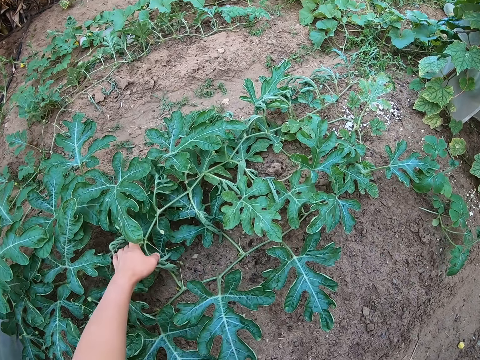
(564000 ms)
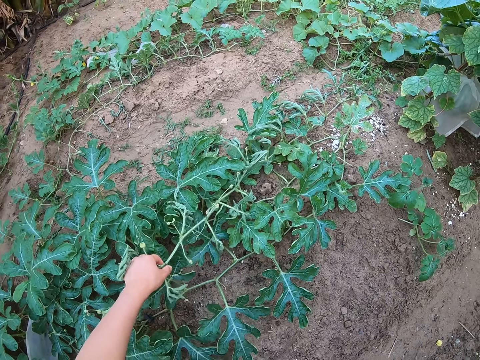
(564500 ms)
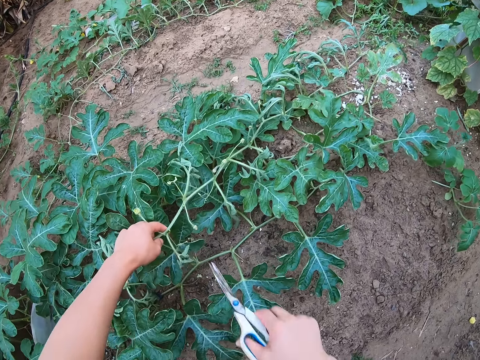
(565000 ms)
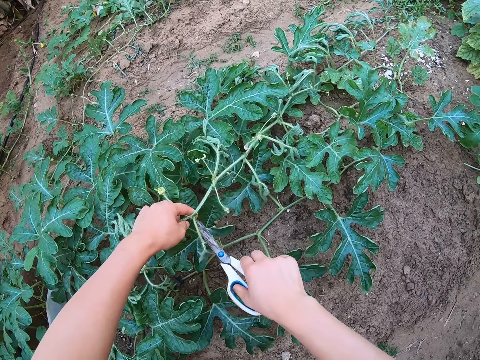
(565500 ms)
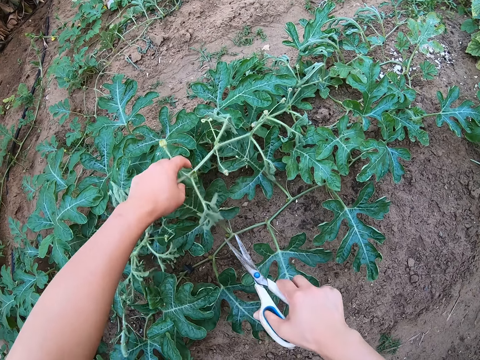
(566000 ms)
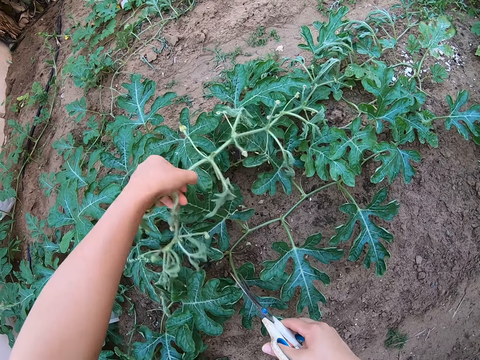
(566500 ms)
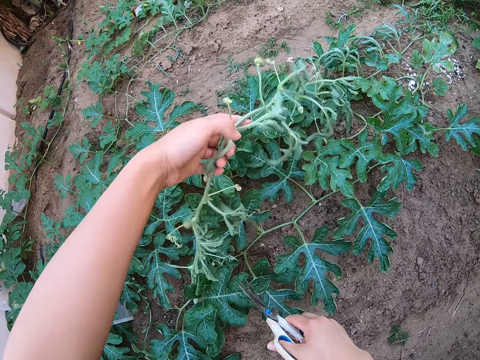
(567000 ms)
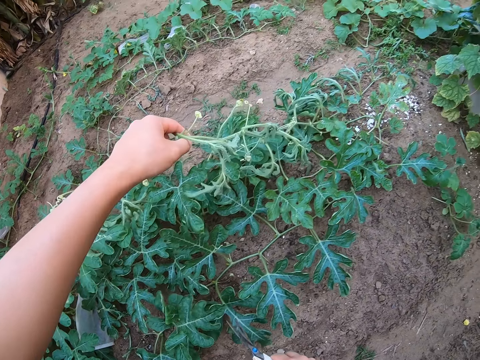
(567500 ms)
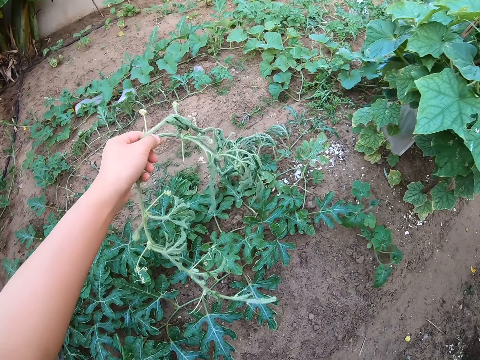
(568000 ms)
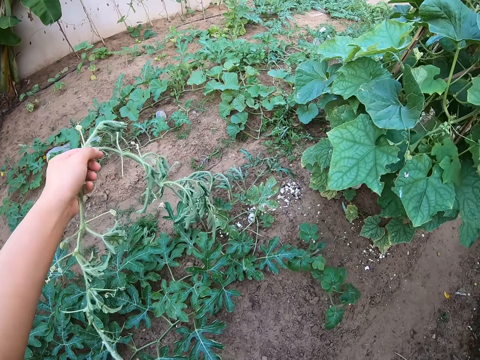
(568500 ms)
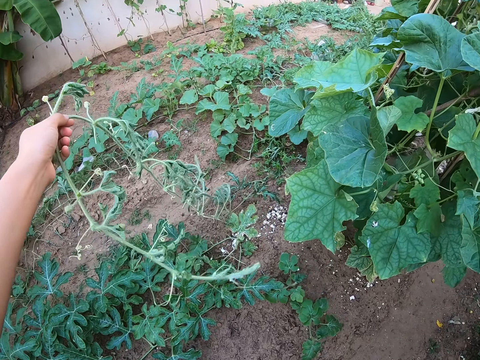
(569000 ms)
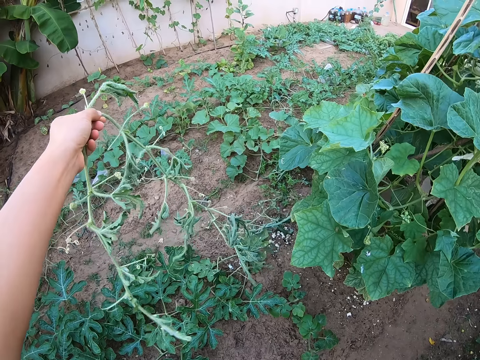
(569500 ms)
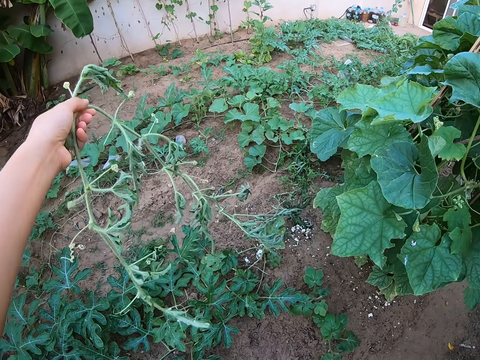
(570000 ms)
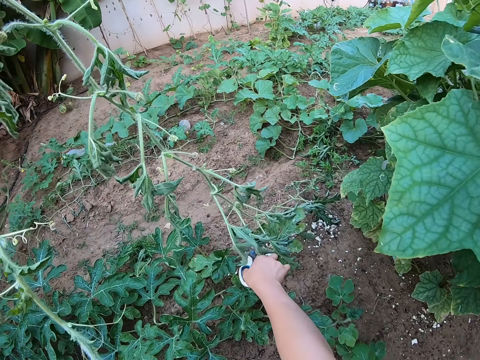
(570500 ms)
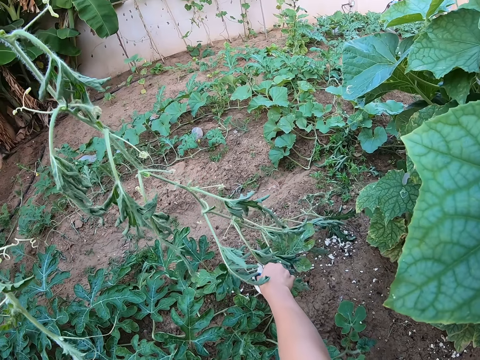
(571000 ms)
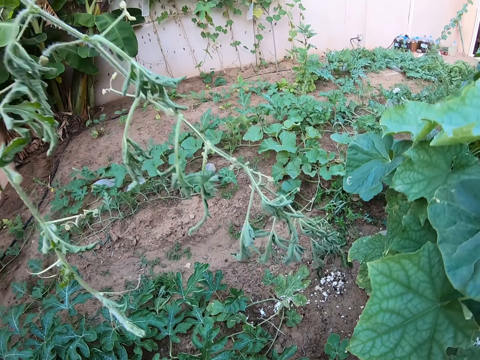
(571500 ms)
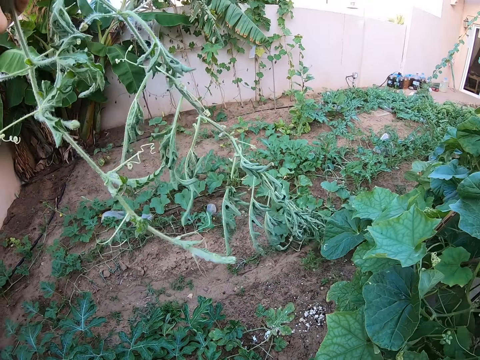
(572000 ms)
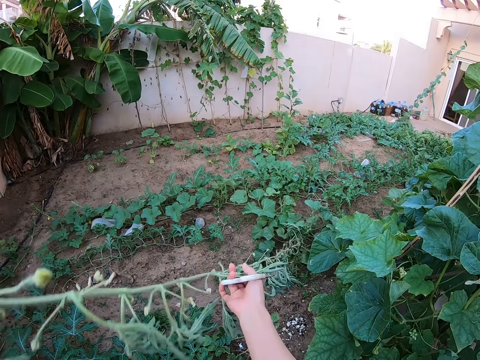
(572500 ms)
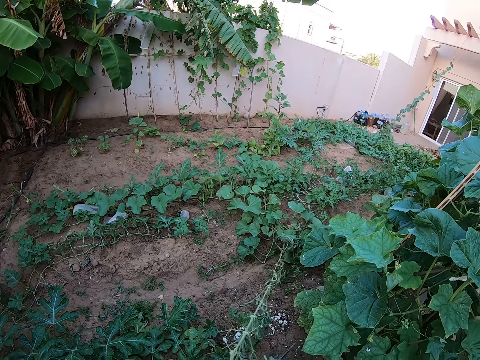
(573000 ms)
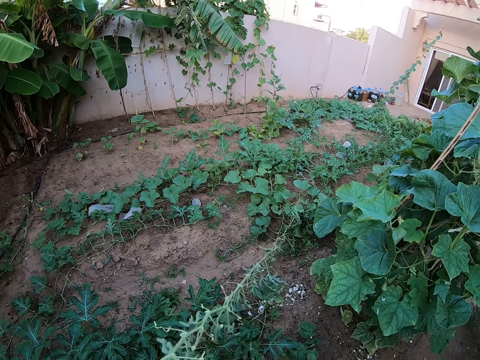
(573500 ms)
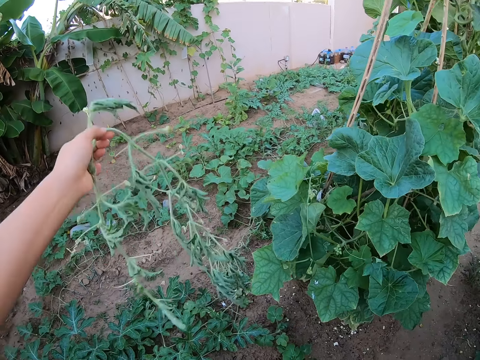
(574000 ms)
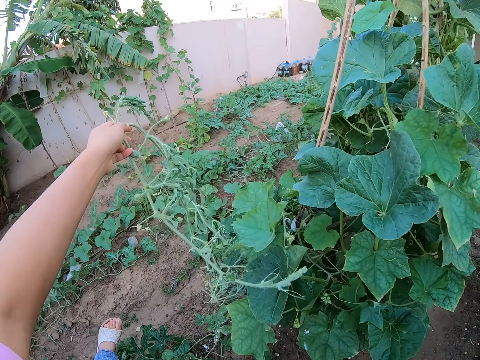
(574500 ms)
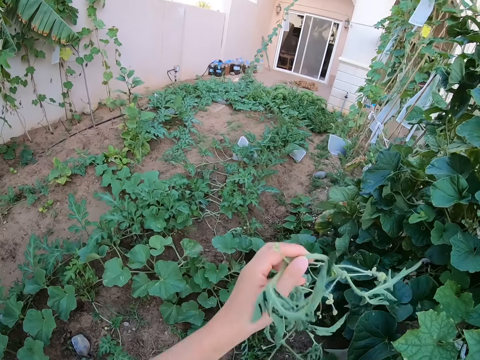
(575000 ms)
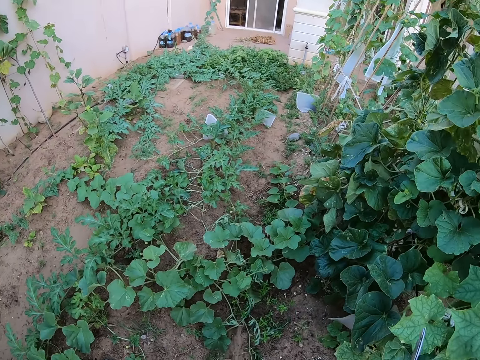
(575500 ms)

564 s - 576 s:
The camera wearer lifts a wilted watermelon stem or plant from the ground. They cut a tendril with the pair of scissors. They lift the wilted watermelon stem. They move the plant. They cut the tendril with the pair of scissors. They lift the wilted watermelon stem. They pull the plant on the ground.

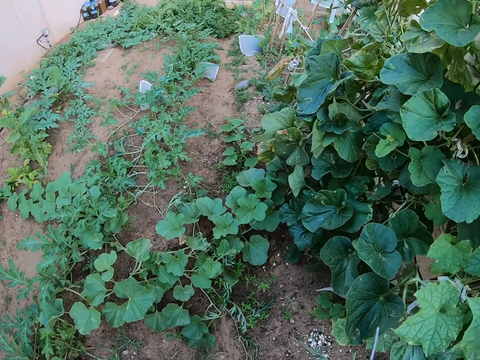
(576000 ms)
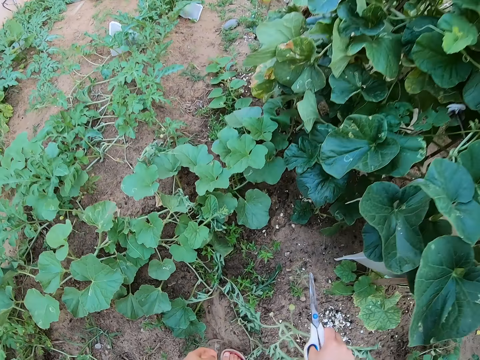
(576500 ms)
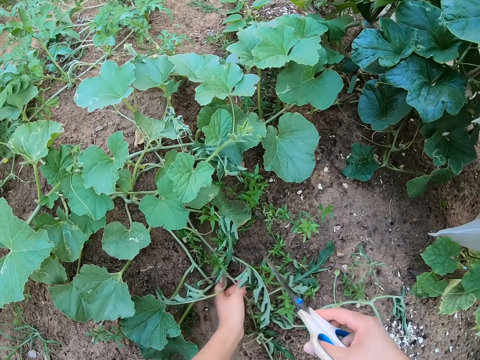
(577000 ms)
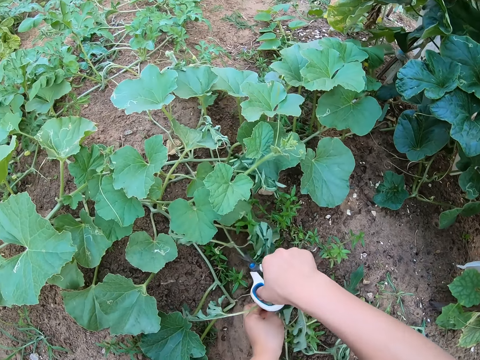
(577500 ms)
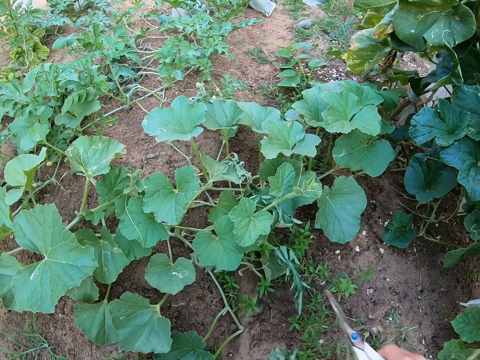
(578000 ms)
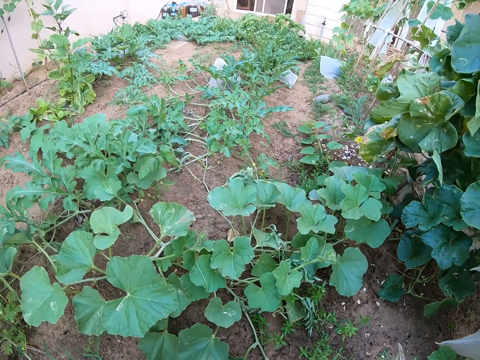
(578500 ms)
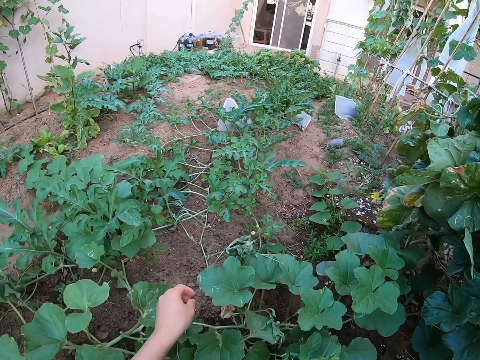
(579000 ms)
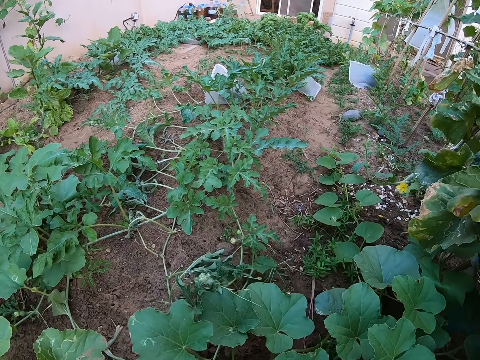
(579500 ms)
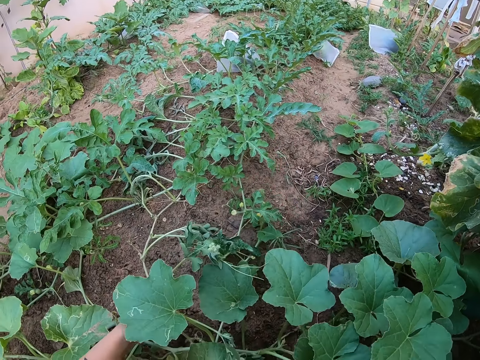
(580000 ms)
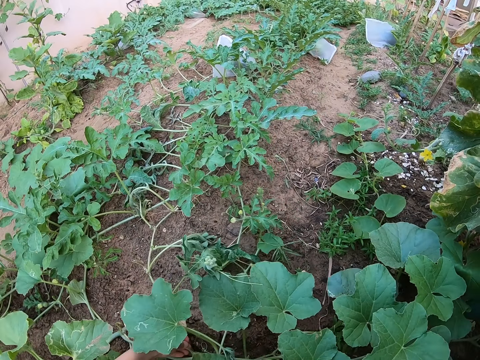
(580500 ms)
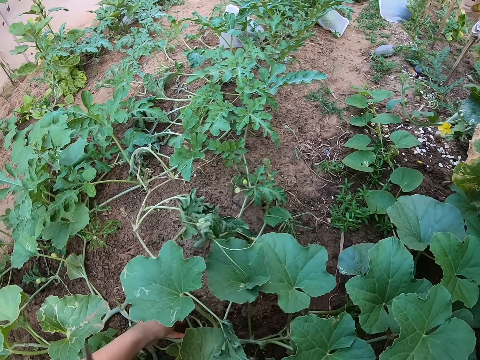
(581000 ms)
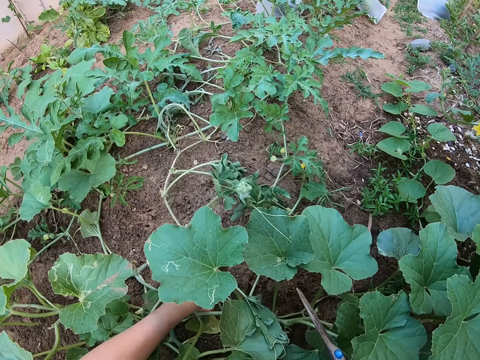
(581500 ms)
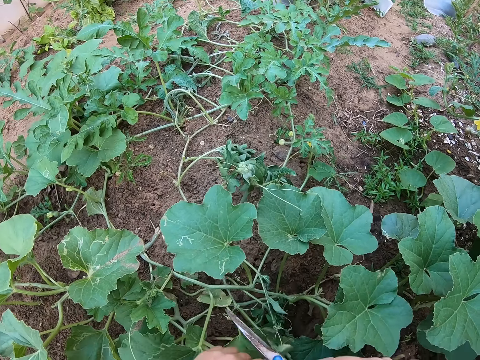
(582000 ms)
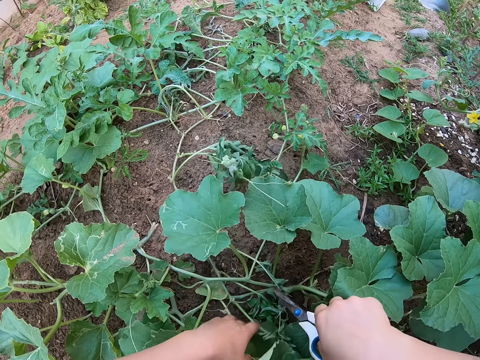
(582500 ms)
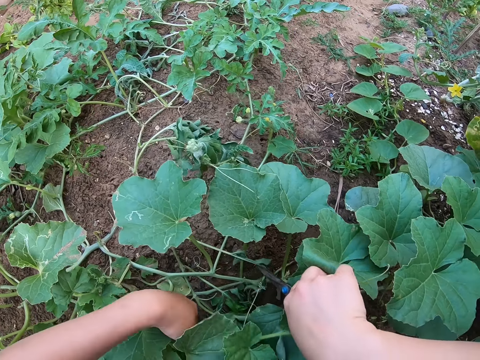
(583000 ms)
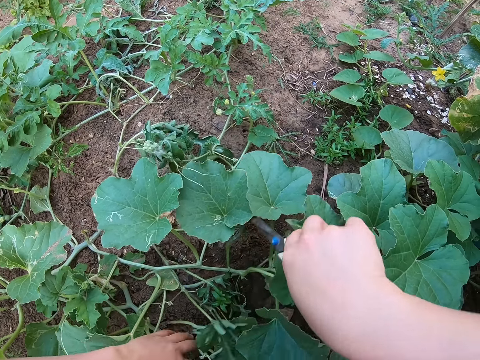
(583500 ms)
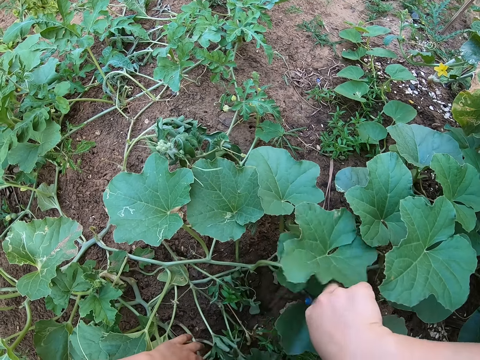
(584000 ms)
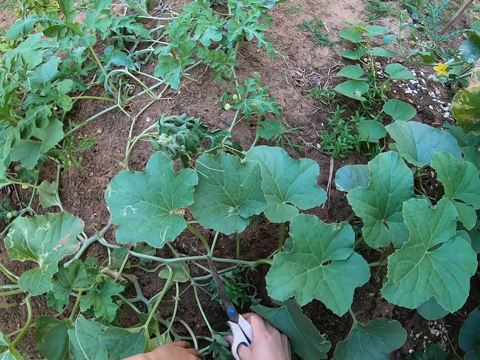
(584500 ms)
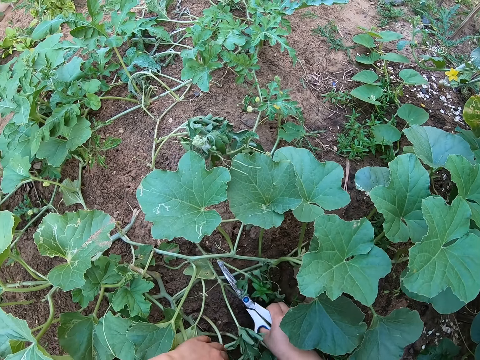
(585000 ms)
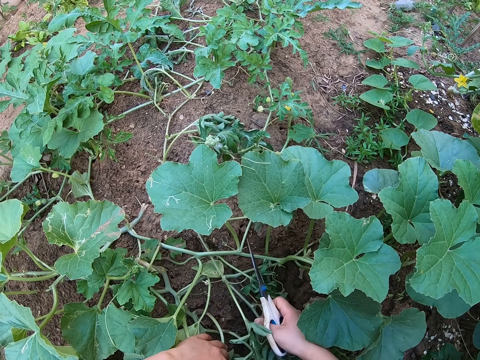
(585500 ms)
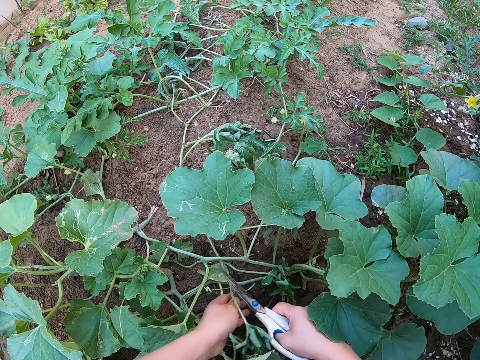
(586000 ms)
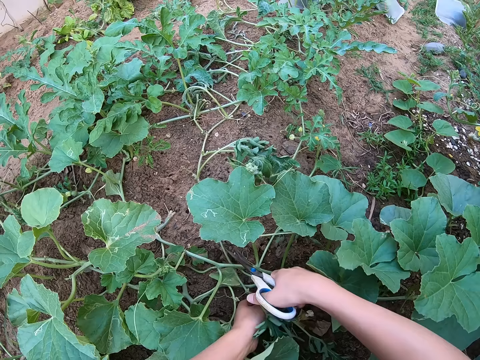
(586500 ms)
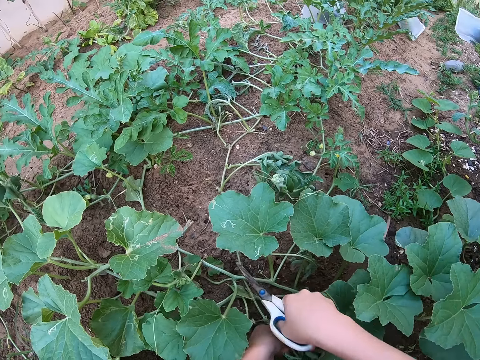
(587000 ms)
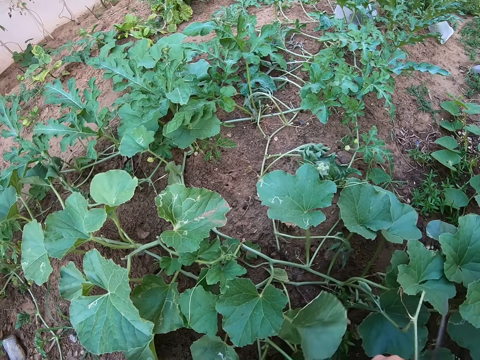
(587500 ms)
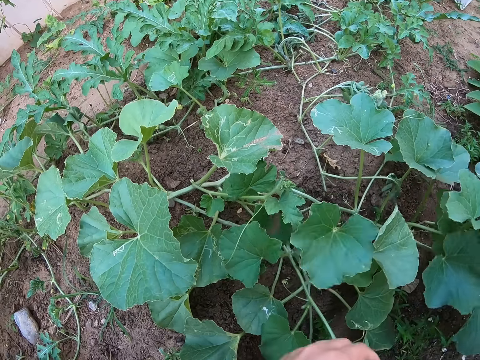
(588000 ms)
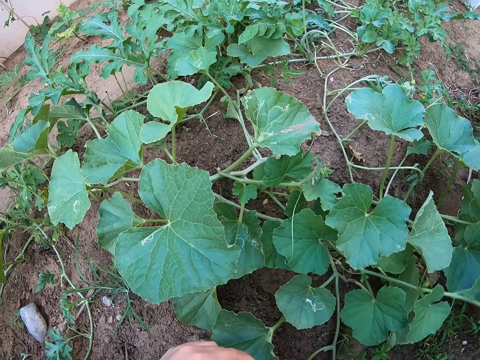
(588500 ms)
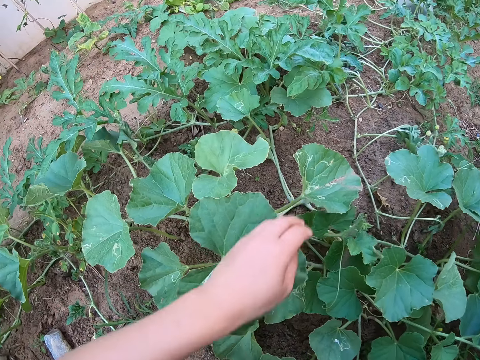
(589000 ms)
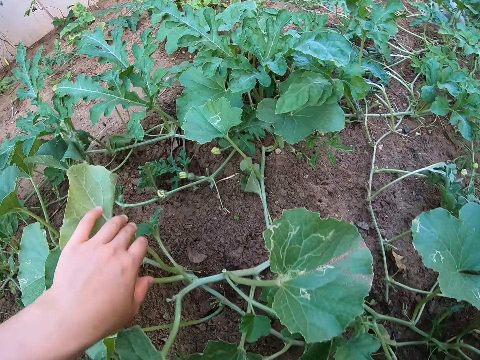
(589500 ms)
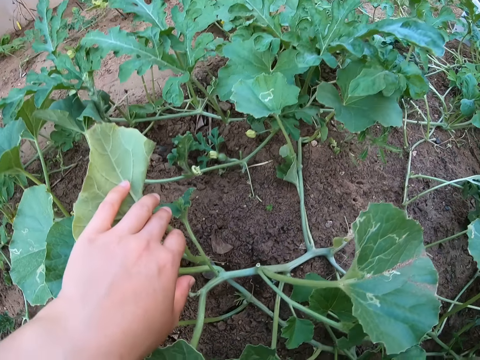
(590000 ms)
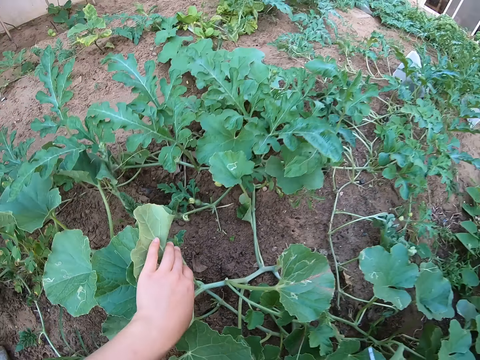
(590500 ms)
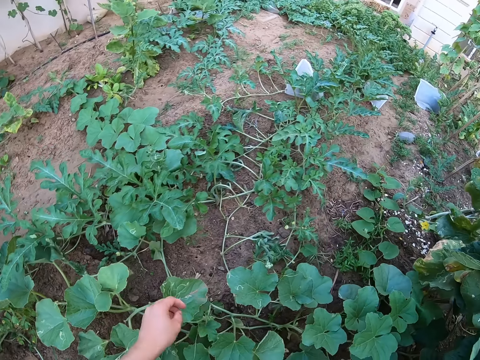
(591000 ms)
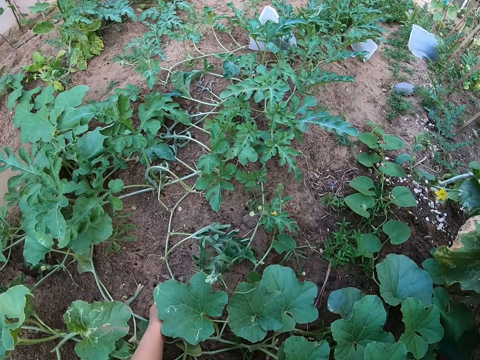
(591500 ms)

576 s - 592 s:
The camera wearer places the wilted watermelon stem on the ground. They cut the wilted watermelon stem with a pair of scissors. They hold the wilted watermelon stem on the ground. They touch the pumpkin leaves. They hold the wilted watermelon stem on the ground. They cut the wilted watermelon stem with the pair of scissors. They touch the pumpkin leaves.
